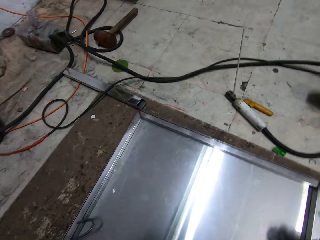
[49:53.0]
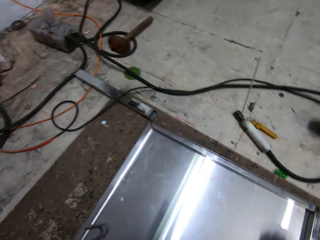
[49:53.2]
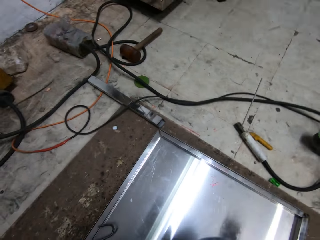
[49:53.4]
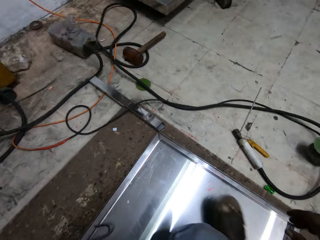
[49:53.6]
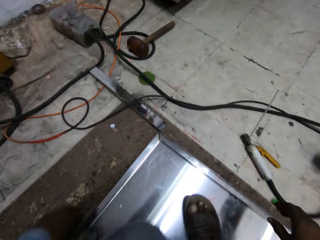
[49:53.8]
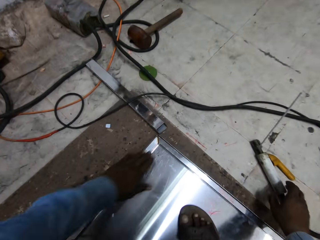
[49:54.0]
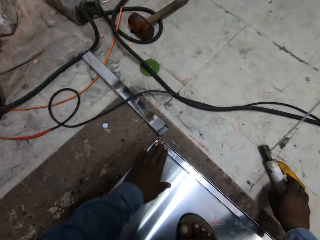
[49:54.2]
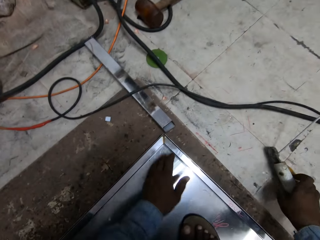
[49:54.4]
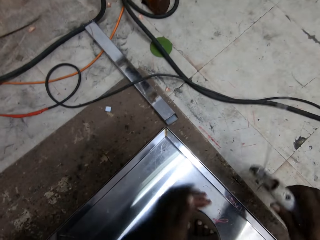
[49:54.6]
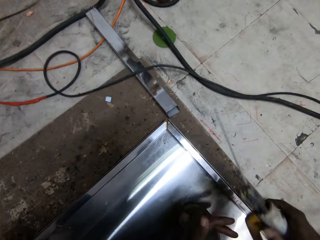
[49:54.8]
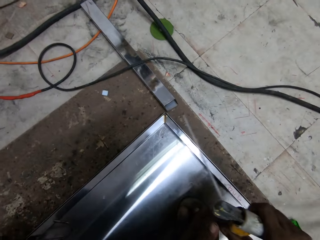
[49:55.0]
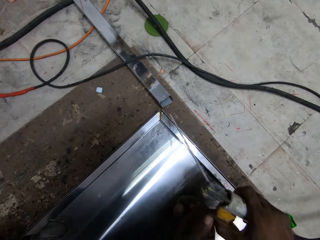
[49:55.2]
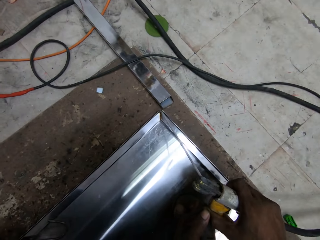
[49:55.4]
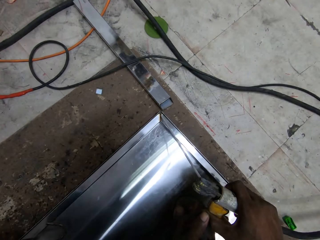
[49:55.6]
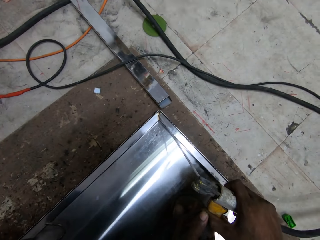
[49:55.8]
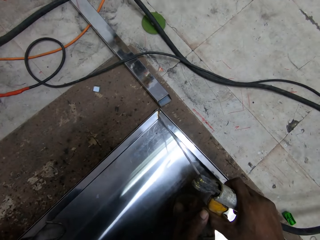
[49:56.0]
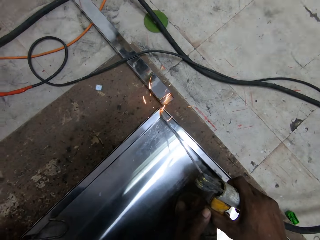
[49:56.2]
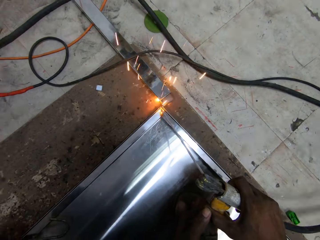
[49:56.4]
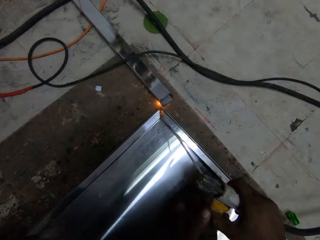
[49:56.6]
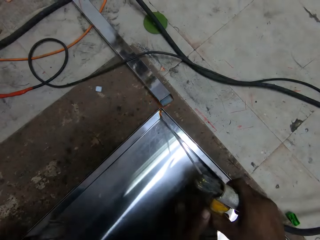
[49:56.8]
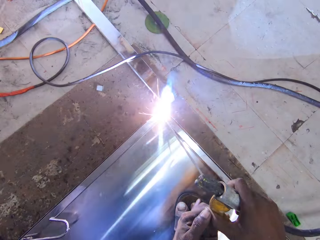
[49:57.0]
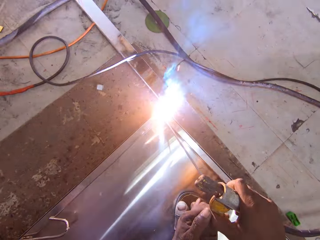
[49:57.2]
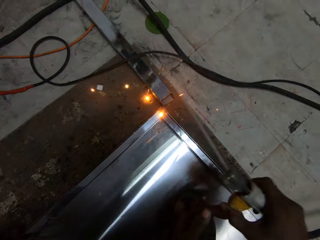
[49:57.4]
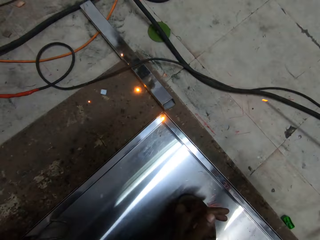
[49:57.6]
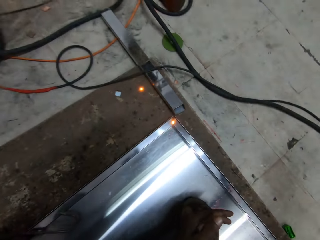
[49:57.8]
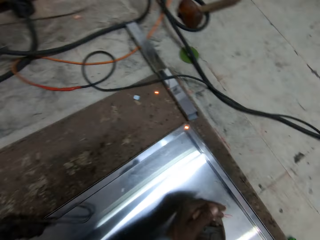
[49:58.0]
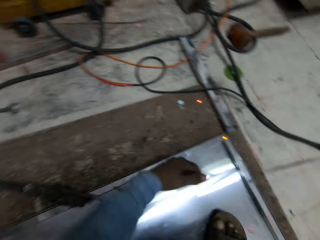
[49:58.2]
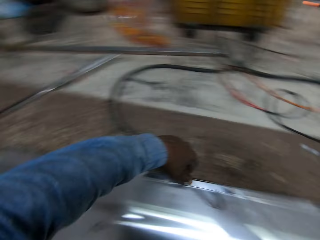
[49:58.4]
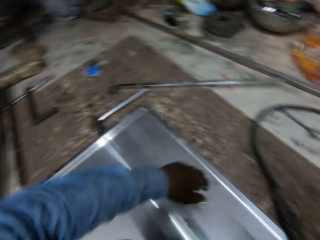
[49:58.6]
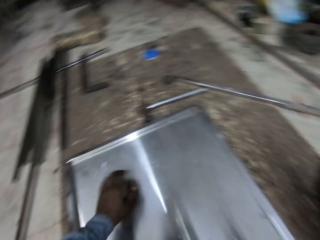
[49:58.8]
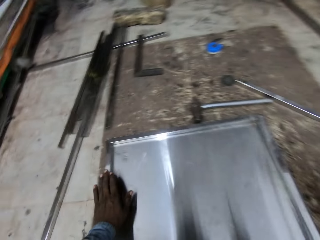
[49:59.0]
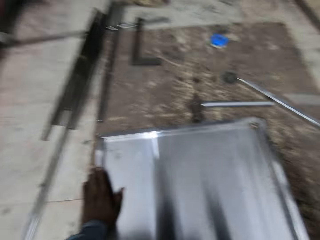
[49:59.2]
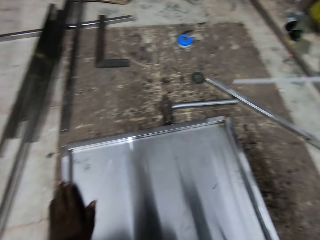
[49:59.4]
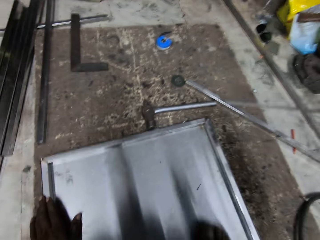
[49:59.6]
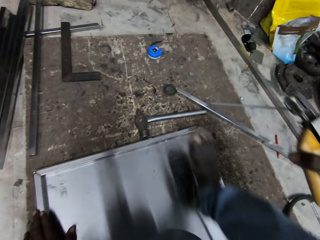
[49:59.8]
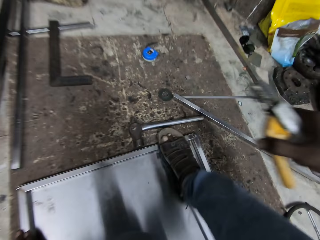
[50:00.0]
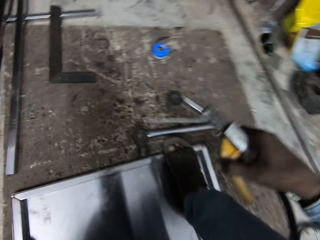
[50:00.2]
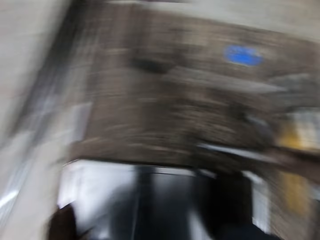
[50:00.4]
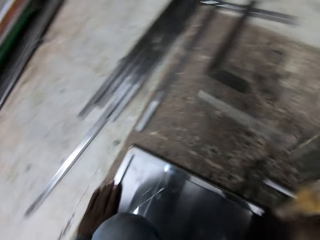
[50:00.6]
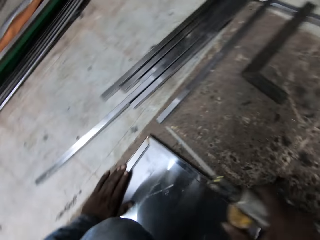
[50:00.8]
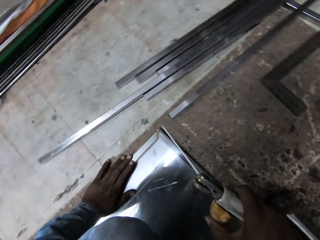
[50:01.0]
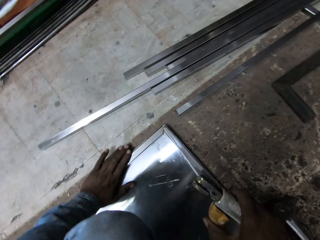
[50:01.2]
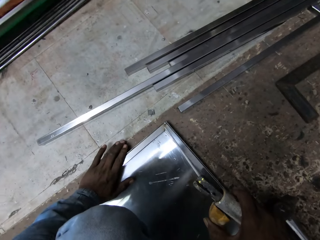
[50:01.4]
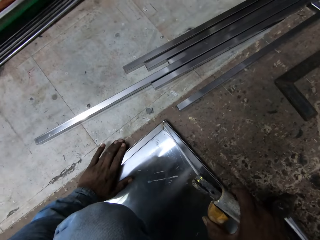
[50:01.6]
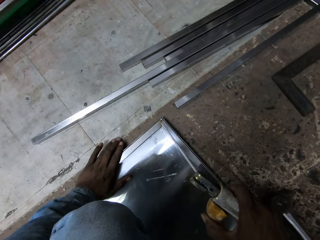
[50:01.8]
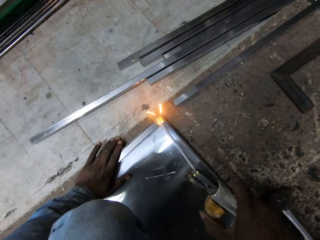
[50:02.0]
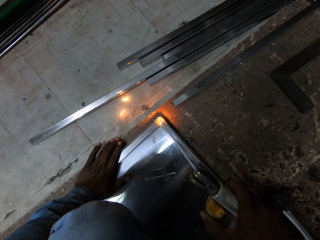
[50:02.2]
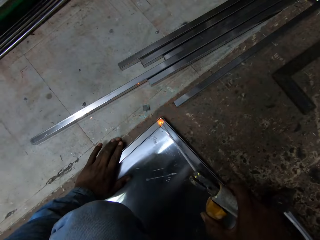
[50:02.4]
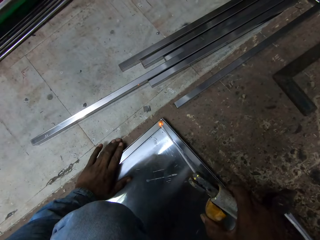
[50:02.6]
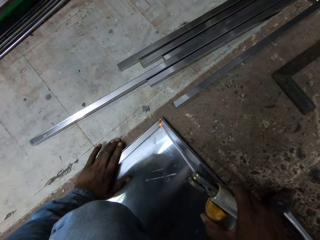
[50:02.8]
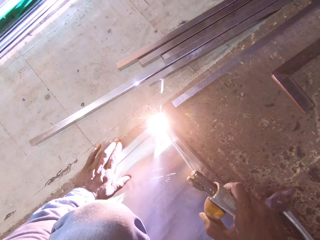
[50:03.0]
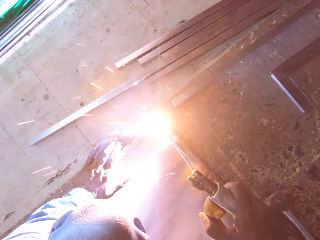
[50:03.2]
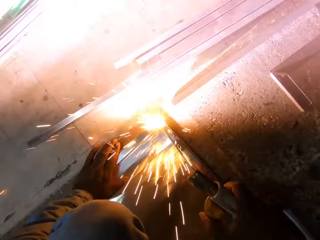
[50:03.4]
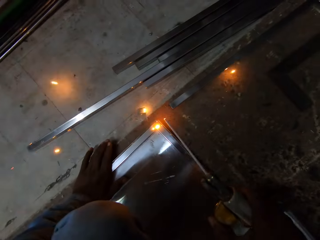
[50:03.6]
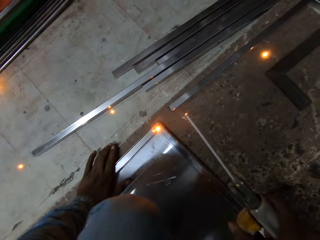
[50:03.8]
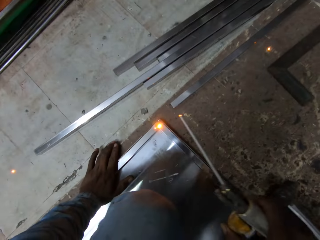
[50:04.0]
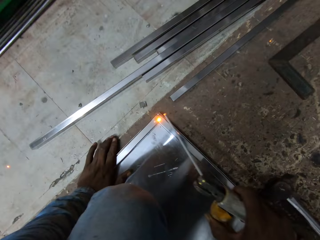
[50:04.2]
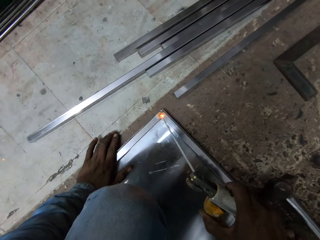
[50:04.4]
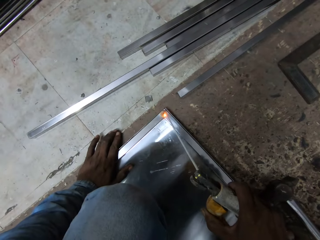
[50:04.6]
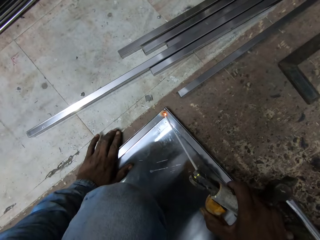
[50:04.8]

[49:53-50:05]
The camera wearer picks up the welding tong on the ground with his right hand. He welds the edges of the frame on the ground with the welding tong in his right hand.

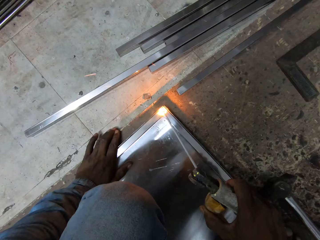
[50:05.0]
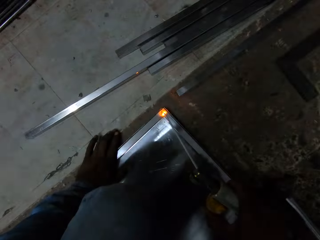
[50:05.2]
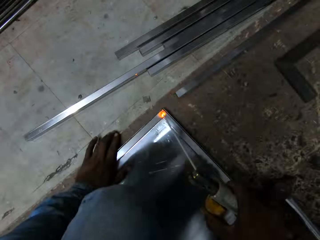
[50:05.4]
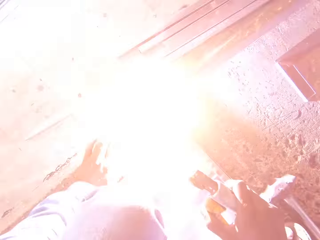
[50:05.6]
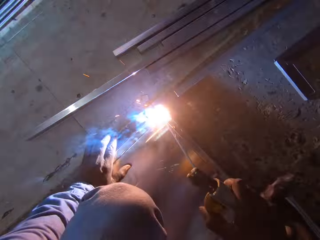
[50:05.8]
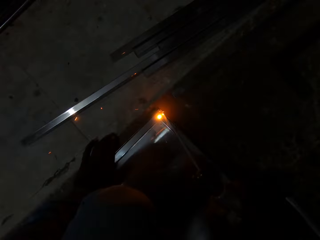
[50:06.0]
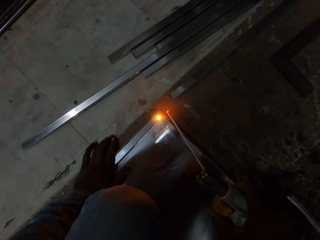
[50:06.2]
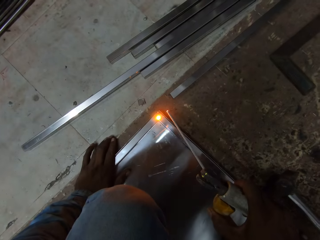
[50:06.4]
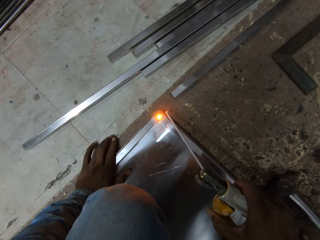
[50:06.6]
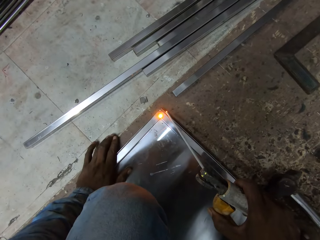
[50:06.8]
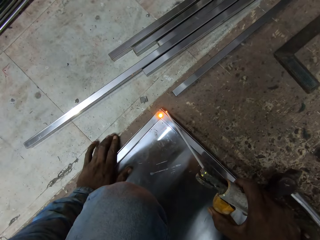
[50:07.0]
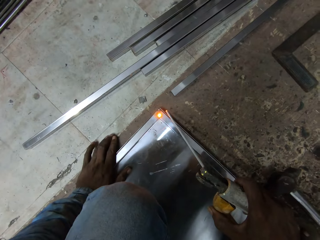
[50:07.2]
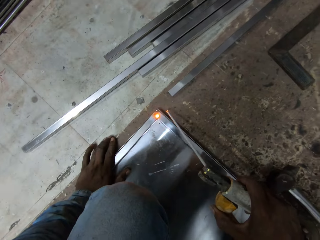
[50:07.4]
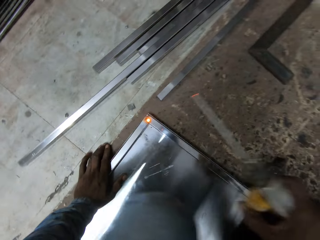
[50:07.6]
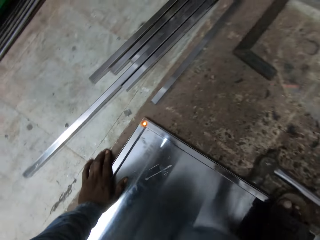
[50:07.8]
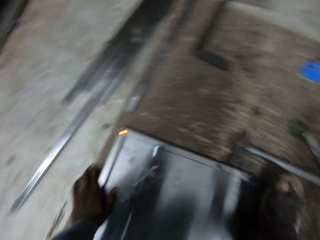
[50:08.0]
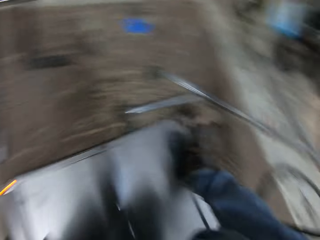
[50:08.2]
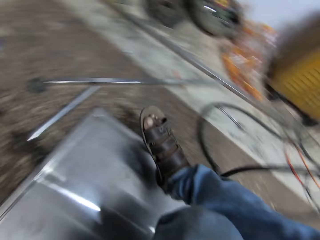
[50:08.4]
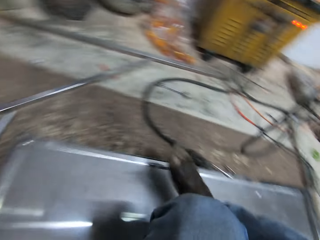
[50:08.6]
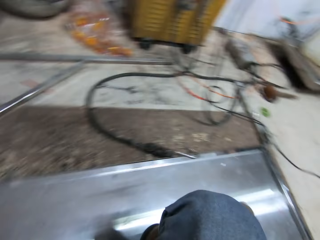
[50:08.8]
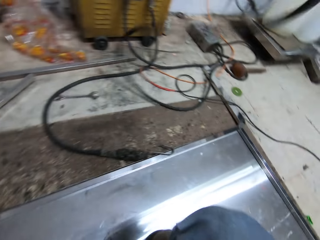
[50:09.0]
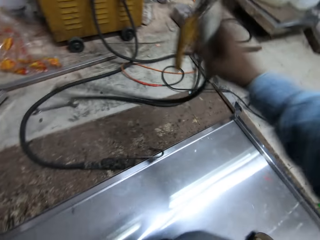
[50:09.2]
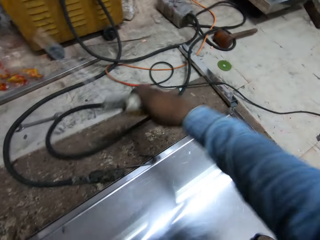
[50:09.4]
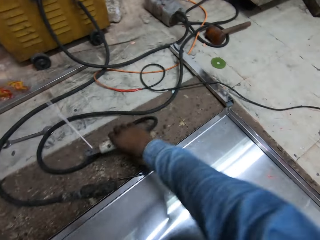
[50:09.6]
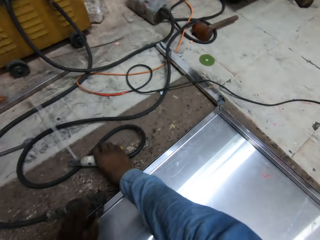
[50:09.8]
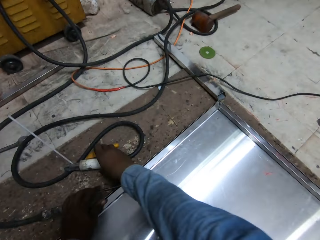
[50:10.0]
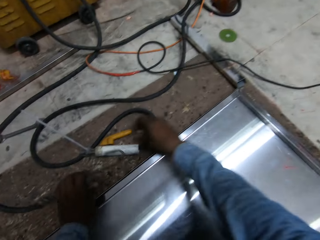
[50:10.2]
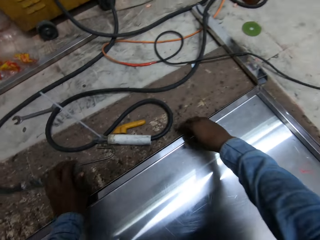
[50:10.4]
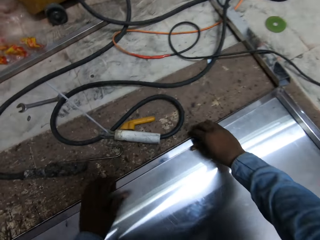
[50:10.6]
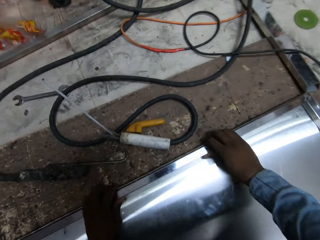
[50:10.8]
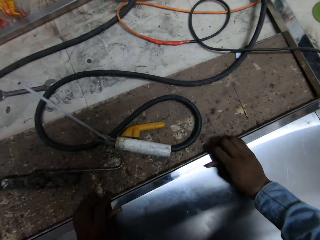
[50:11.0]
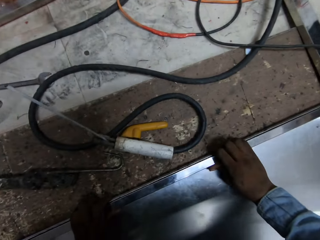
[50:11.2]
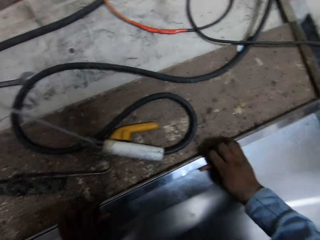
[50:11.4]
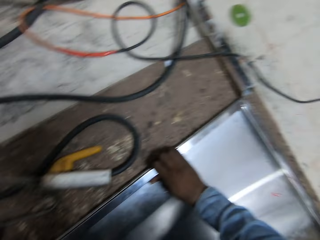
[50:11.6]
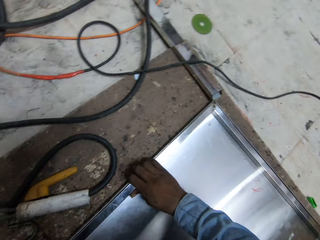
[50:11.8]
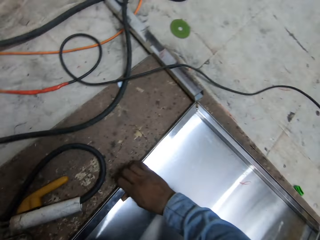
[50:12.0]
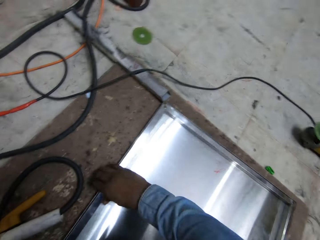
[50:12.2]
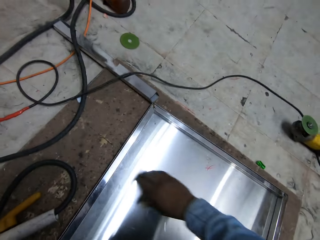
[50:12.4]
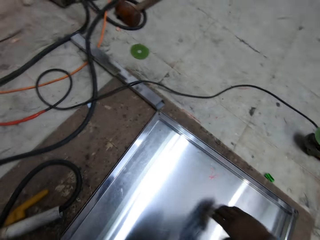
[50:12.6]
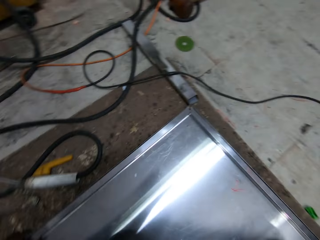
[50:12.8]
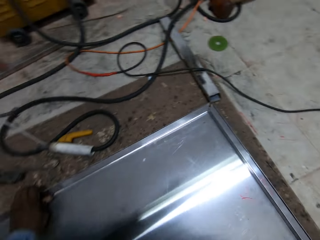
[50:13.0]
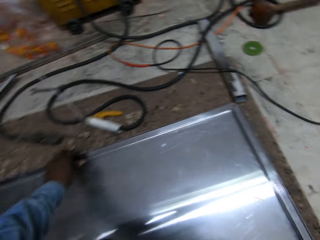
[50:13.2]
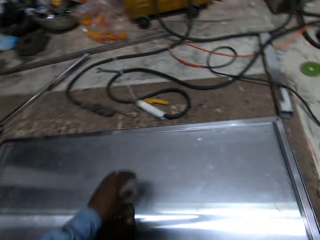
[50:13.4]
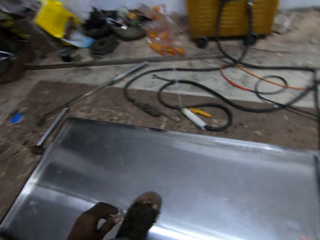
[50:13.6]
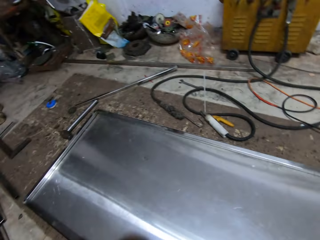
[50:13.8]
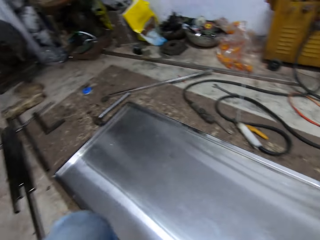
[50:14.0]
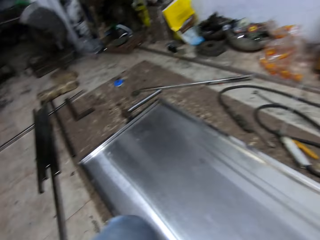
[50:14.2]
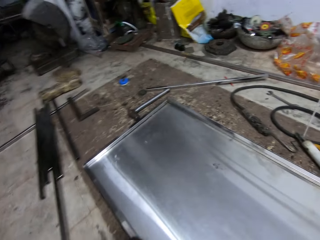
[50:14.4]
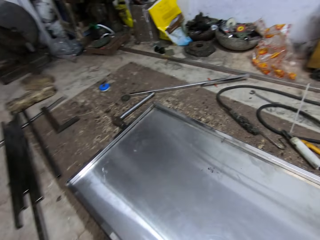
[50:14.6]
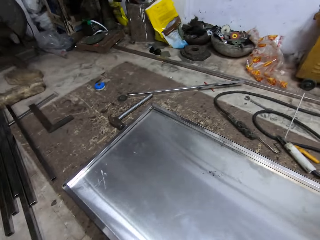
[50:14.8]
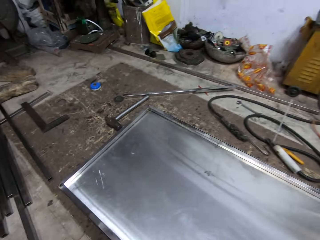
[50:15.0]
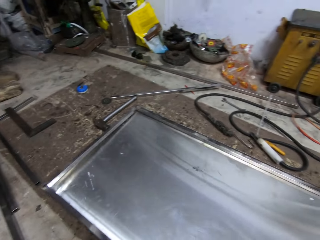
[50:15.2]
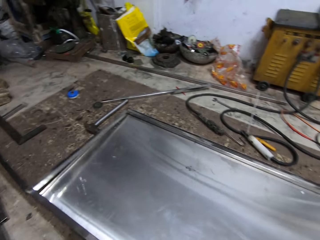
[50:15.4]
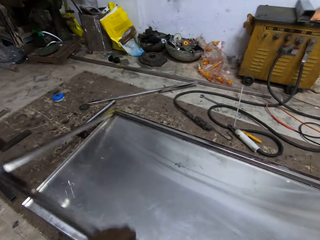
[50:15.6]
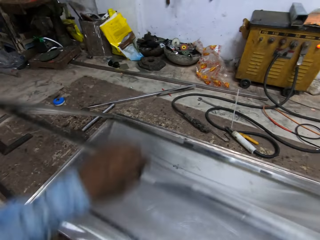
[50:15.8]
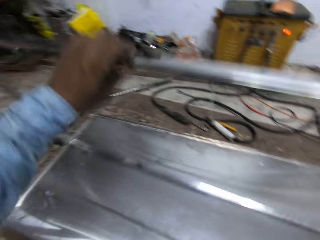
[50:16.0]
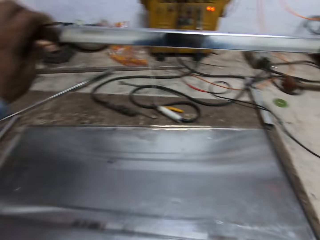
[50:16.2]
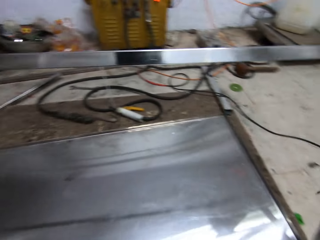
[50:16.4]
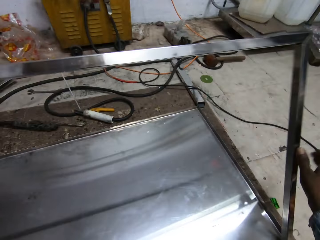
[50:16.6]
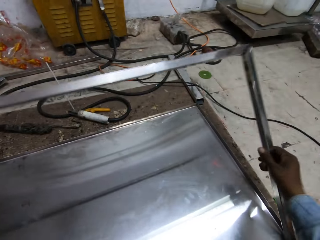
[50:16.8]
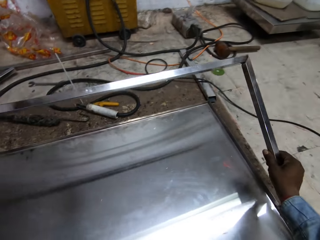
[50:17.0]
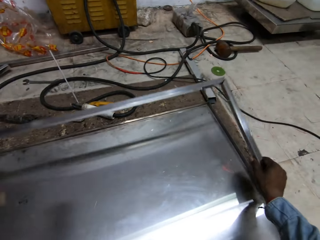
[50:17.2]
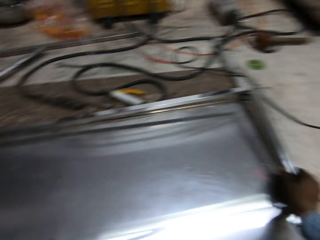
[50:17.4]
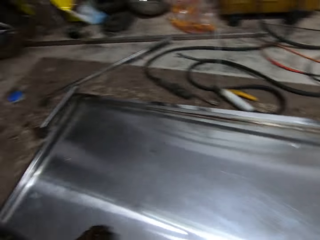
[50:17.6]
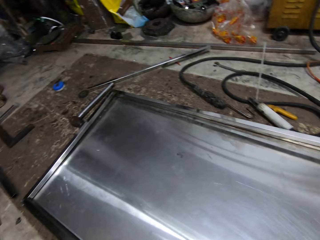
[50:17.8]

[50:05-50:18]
The camera wearer drops the welding tong in his right hand on the ground. He holds the metal. He turns the edges of the frame with both hands.
